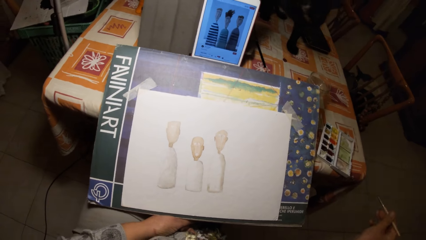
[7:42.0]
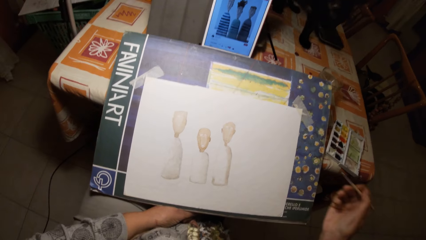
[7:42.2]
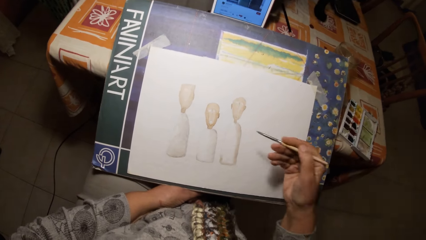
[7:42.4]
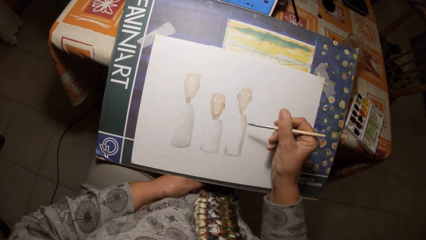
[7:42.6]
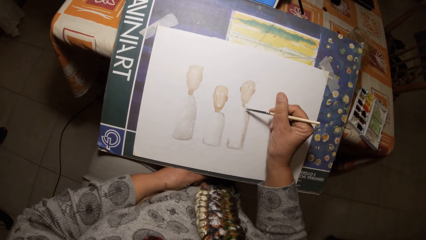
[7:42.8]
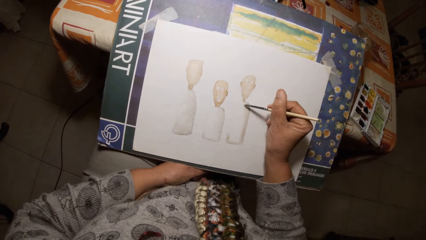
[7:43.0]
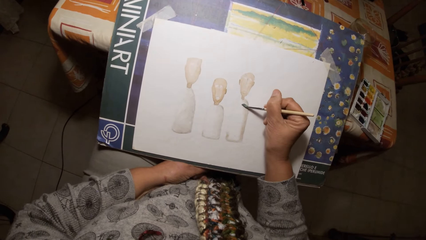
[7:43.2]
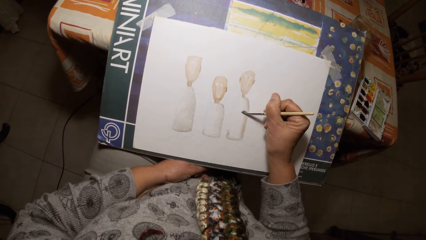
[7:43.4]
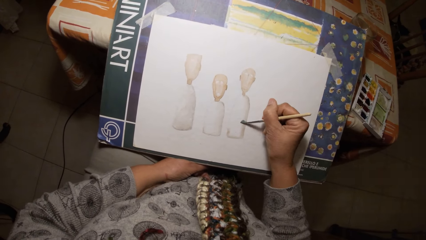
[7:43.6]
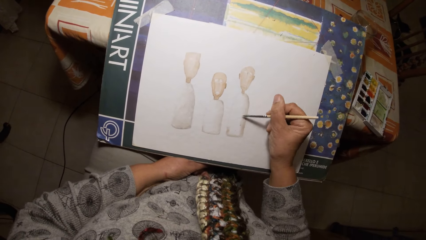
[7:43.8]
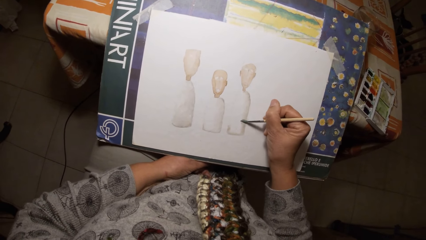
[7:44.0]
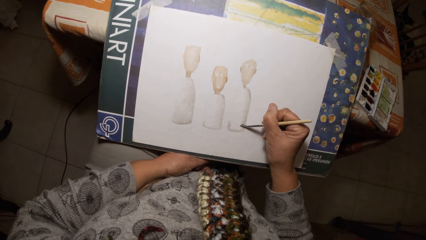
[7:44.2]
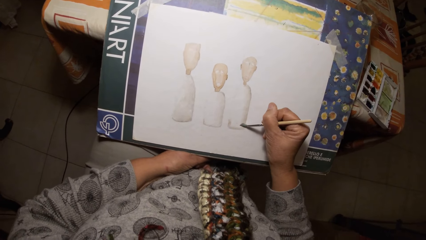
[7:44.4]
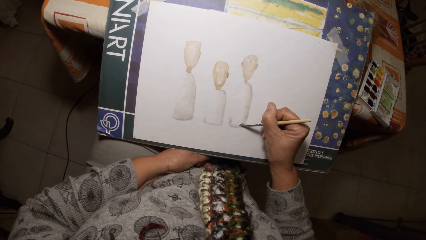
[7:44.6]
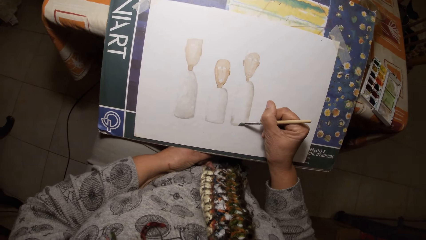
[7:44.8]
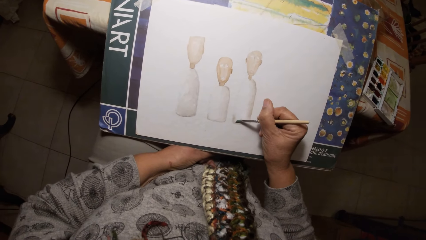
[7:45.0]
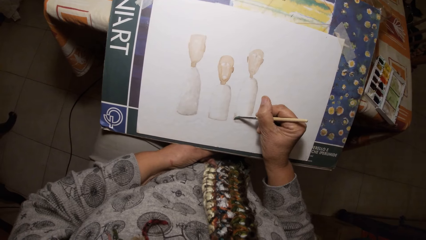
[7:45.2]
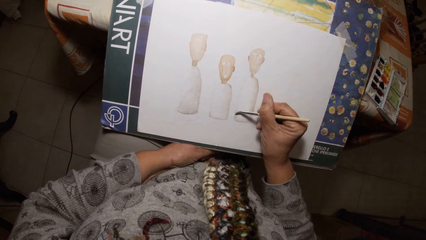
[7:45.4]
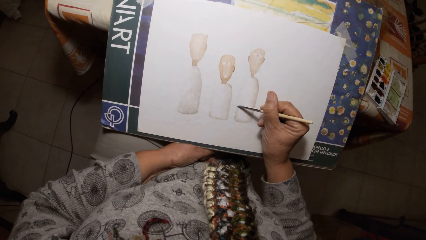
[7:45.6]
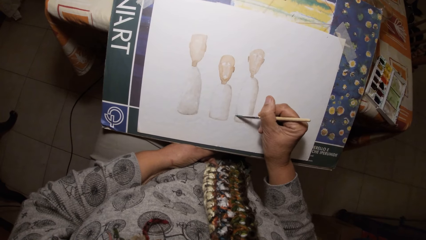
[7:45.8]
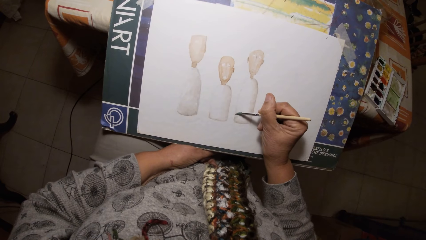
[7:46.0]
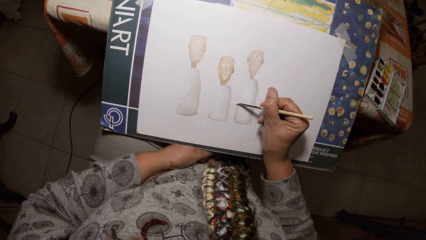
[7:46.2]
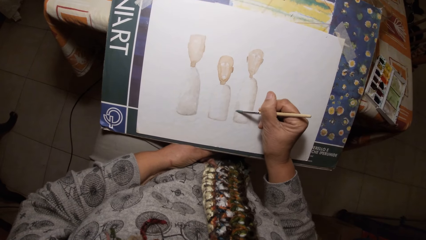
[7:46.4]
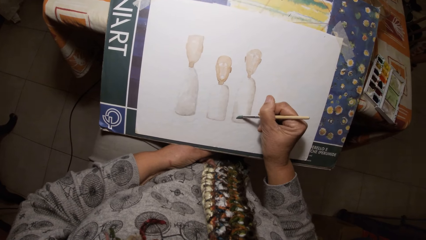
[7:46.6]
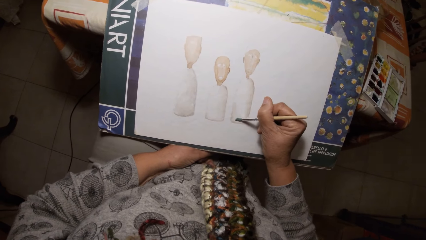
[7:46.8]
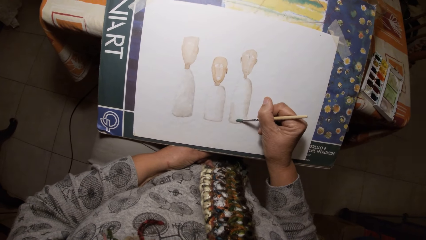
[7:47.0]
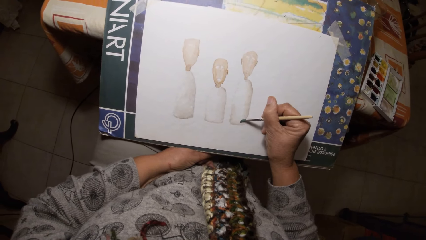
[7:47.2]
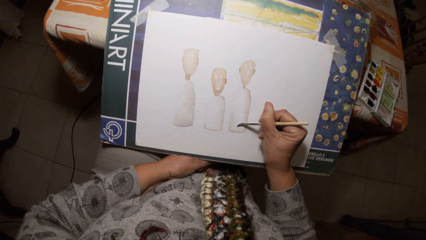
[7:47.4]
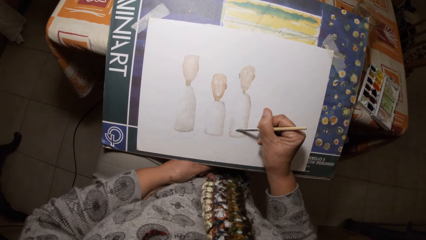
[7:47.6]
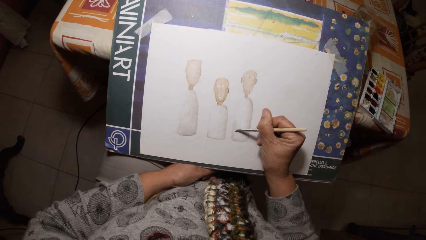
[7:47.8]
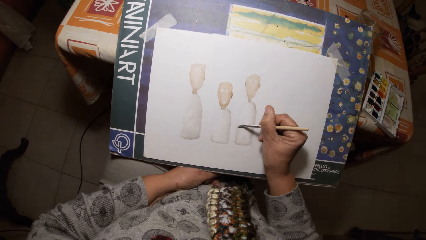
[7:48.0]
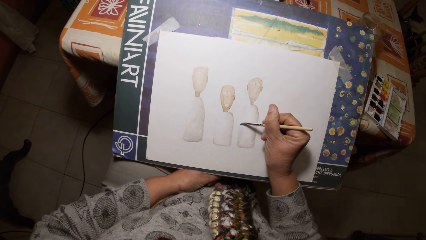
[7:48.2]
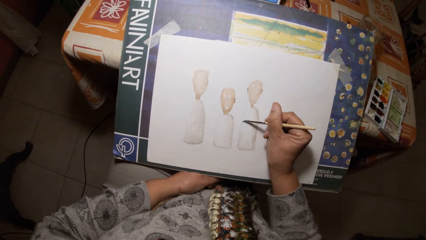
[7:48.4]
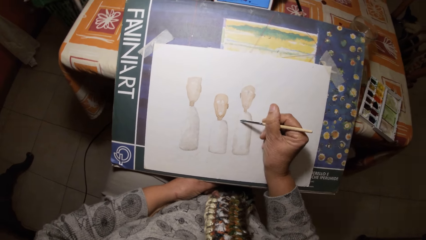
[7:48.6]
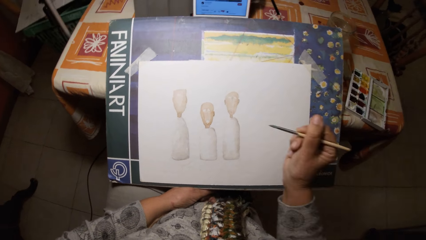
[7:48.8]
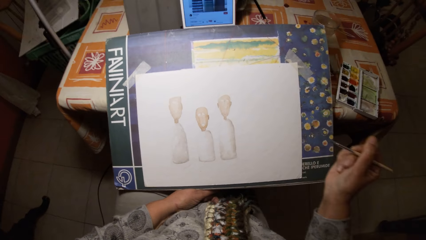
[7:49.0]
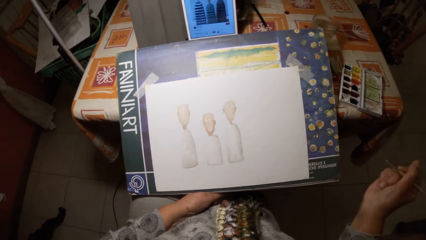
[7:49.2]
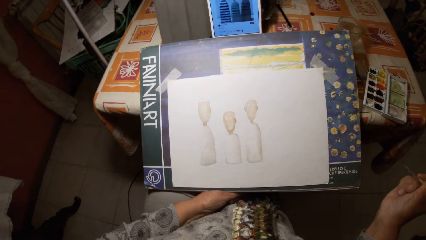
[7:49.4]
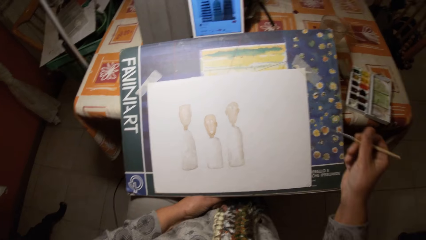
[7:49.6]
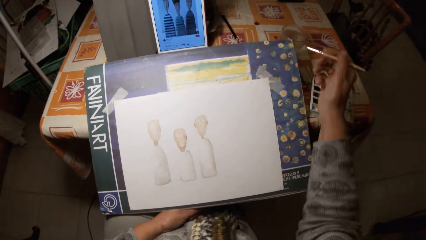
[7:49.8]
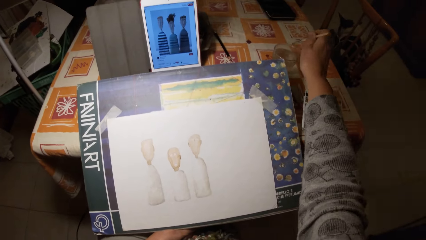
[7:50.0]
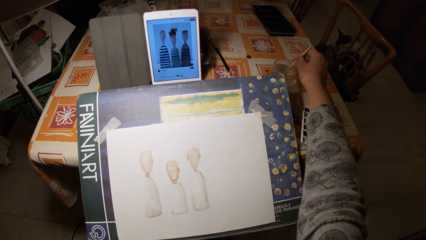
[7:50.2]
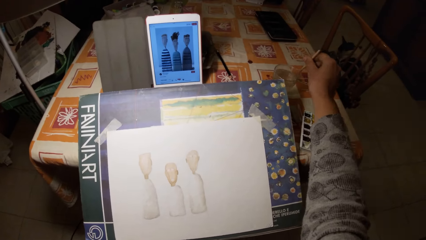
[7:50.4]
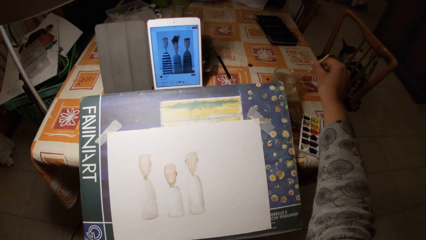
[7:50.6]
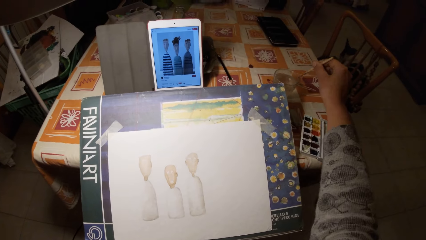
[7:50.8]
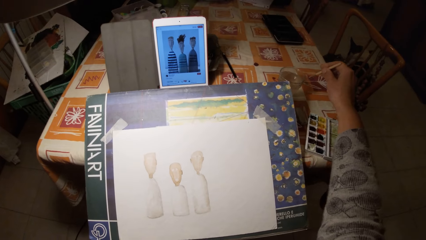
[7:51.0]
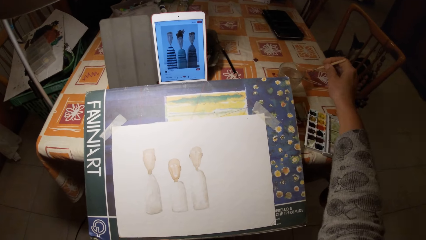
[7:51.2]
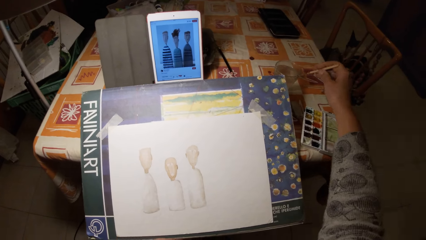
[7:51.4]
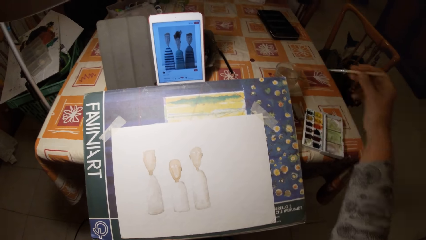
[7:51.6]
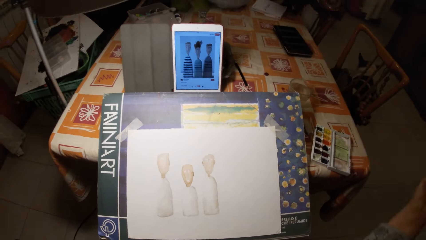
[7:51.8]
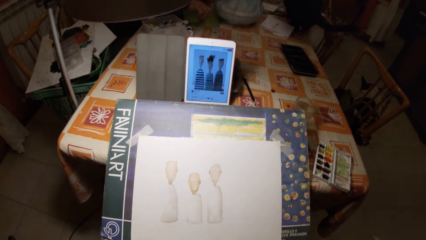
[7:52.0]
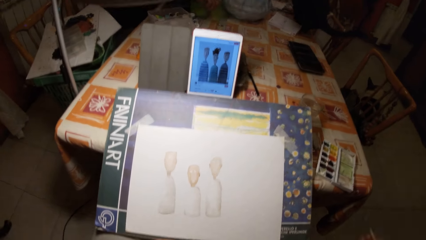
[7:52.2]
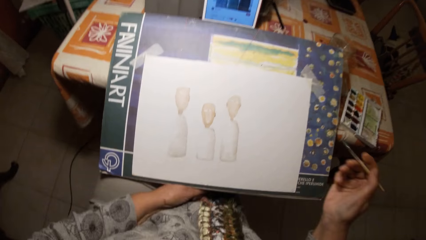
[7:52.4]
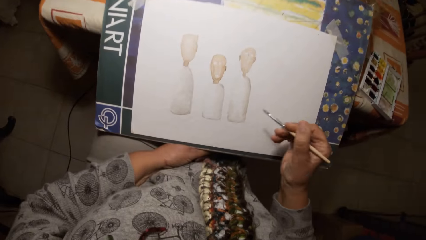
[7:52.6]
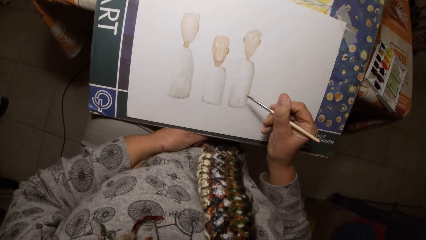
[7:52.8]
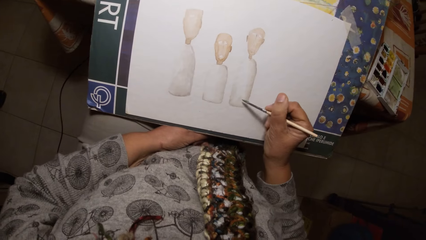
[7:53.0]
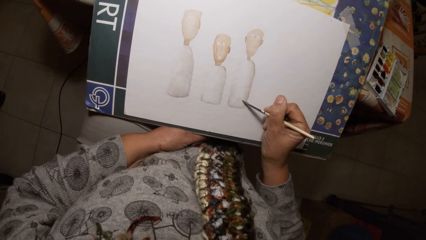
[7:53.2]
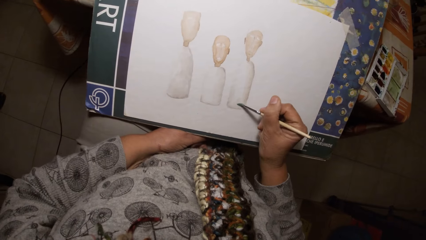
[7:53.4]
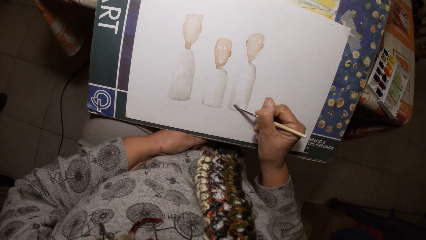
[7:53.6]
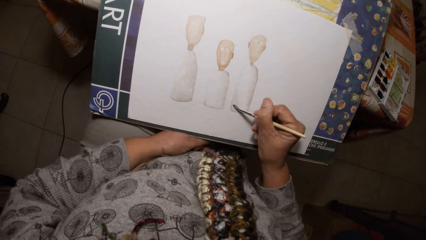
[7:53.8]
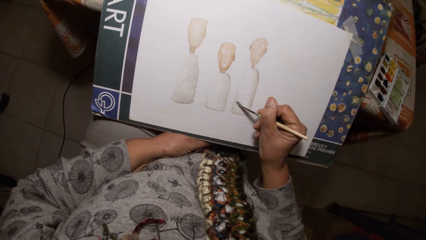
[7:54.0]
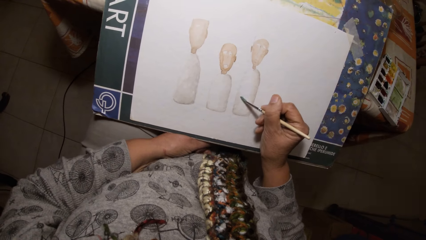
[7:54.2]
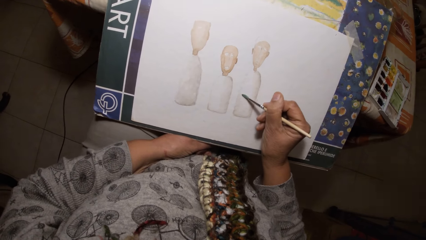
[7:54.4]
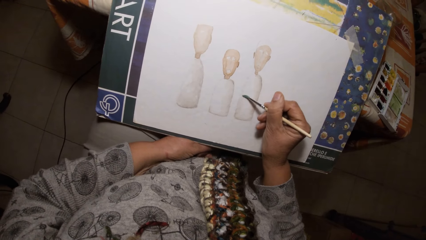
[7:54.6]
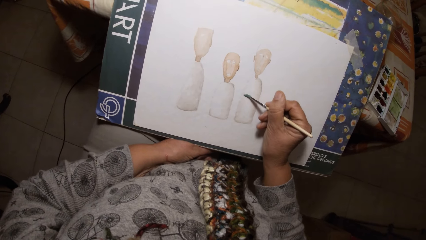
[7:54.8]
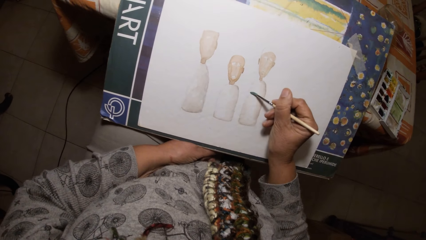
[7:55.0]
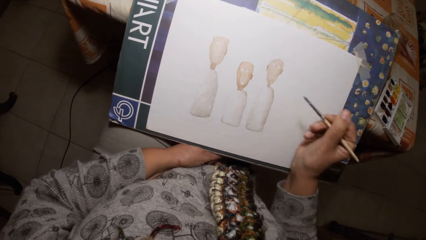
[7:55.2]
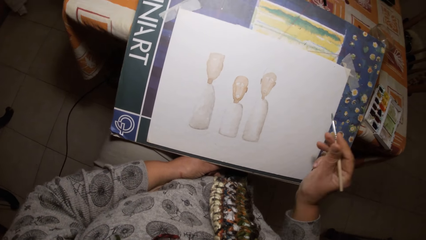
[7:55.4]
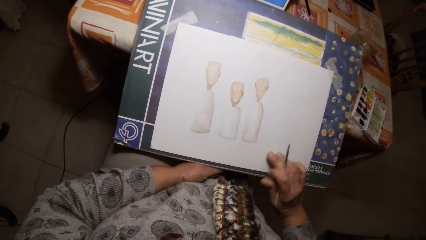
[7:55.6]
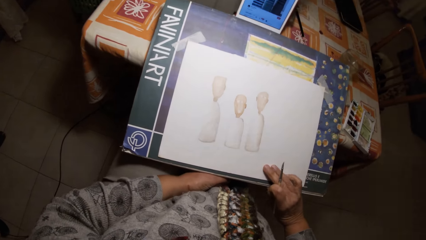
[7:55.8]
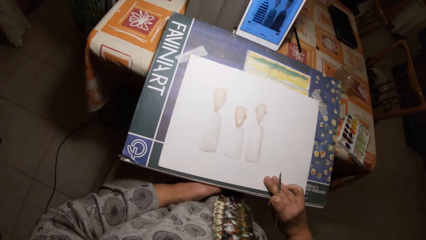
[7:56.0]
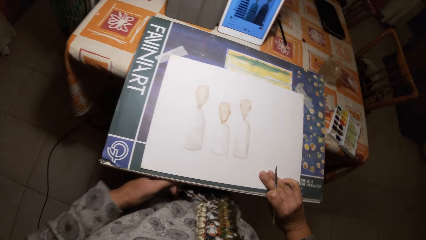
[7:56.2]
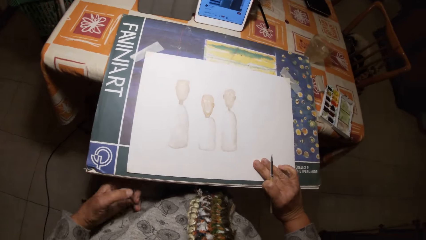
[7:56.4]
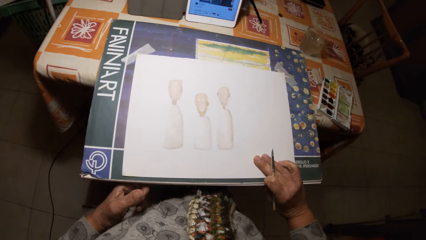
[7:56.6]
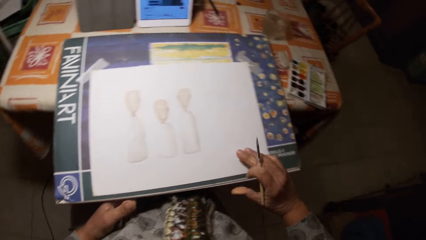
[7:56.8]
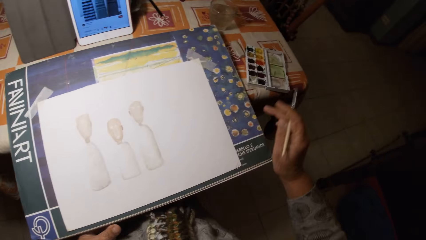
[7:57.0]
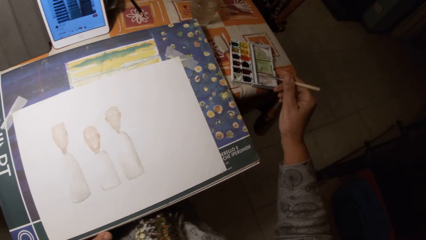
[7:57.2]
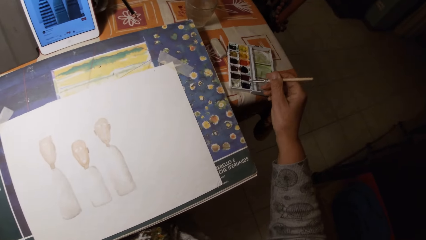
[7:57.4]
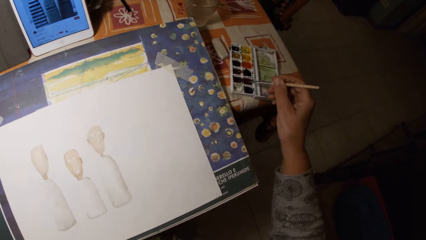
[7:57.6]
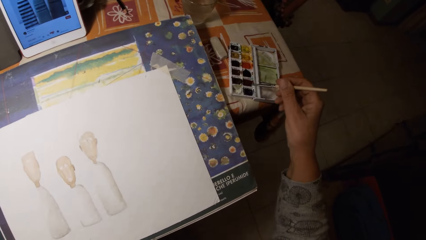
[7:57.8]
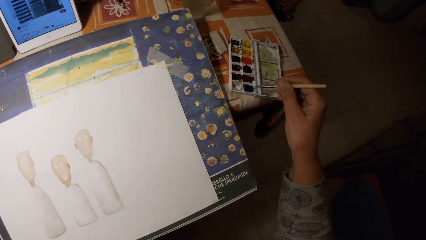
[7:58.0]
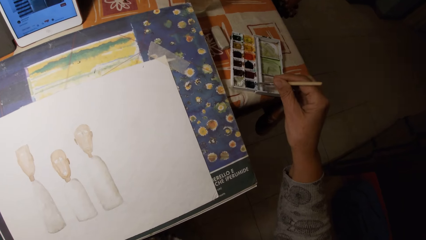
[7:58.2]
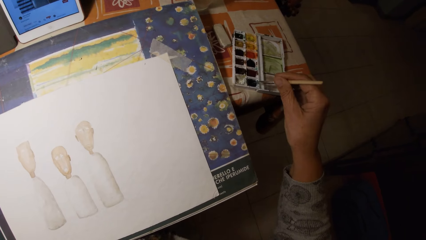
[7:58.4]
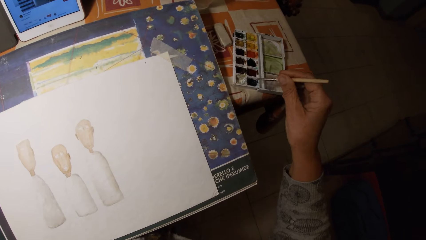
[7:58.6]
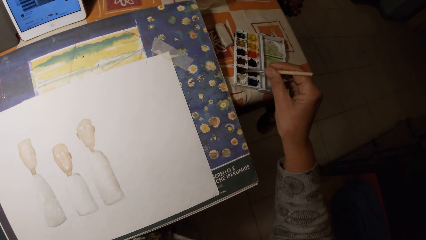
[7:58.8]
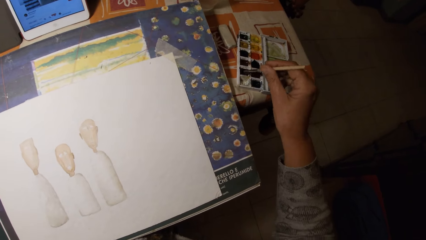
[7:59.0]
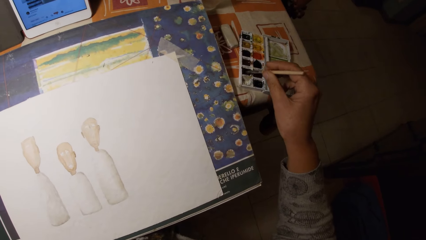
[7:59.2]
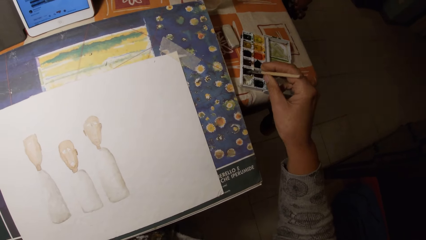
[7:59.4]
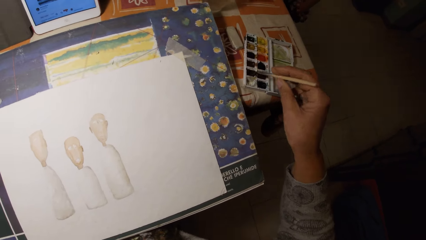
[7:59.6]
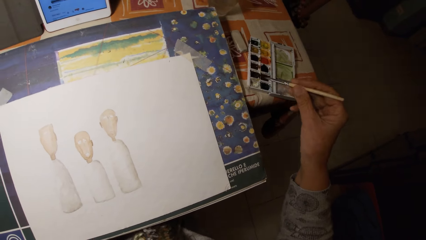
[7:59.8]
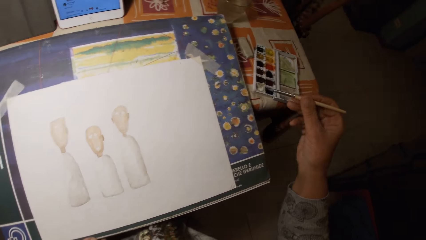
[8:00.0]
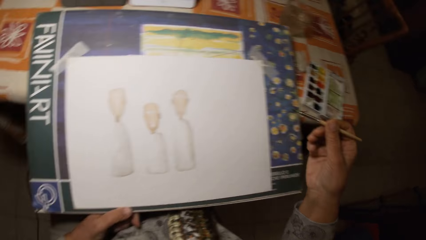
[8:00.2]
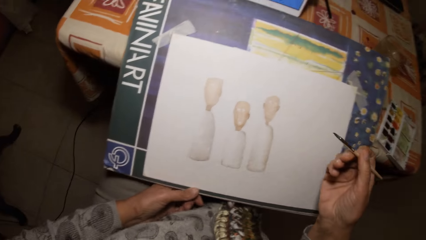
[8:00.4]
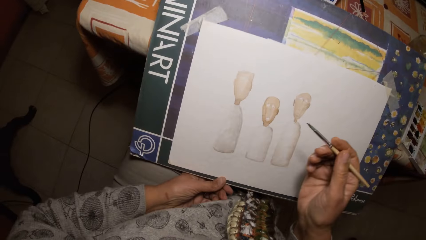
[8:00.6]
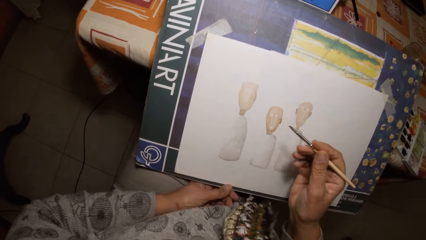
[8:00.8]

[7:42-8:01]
The camera wearer paints on the paper with the paintbrush. They dip the paintbrush into the water in the glass cup. They clean the paintbrush on the glass cup. They shake off the brush. They paint on the paper with the paintbrush. They adjust the art board. They take paint from a watercolor set with the paintbrush. They dip the brush in the watercolor pan.
